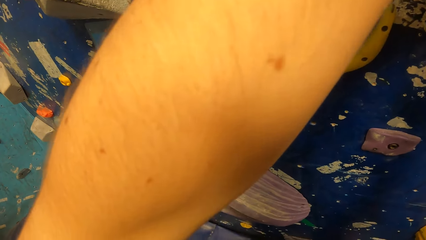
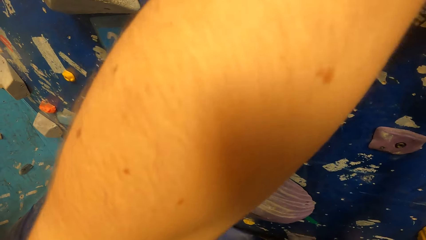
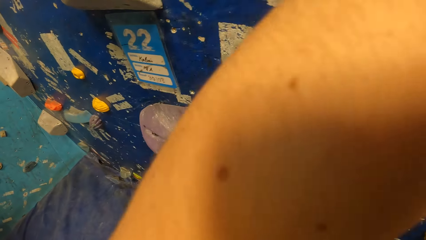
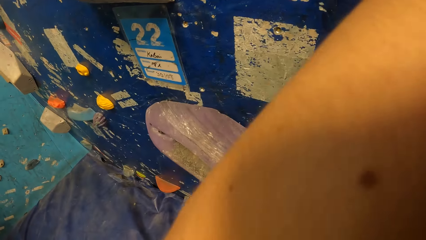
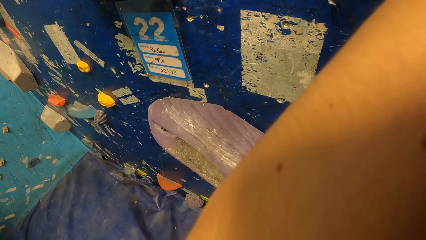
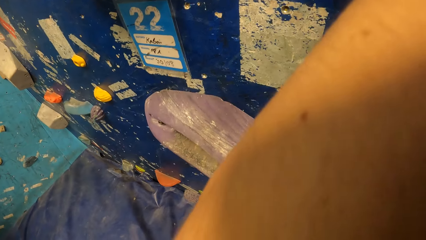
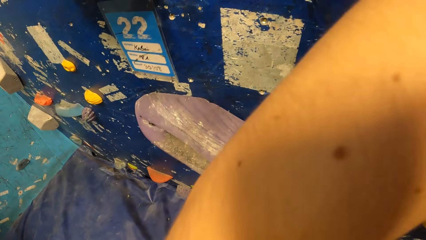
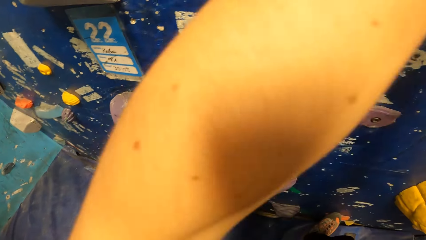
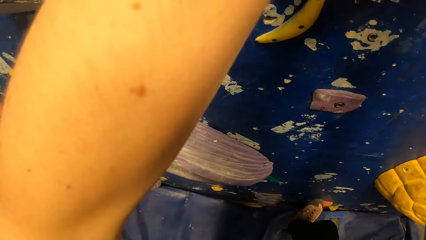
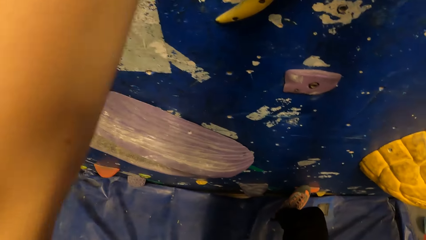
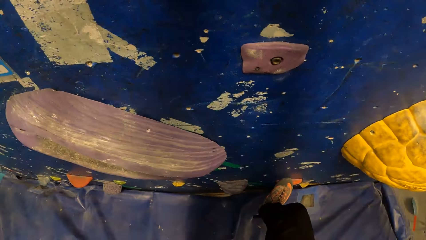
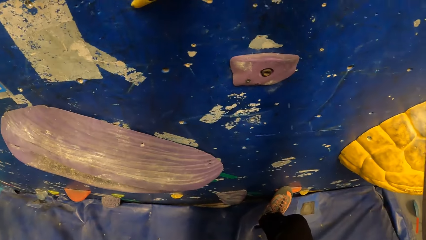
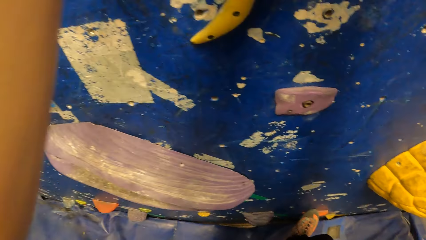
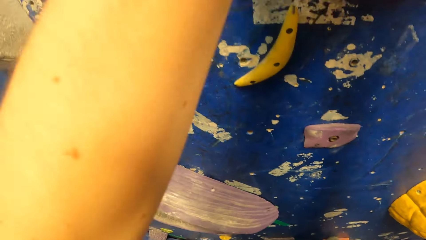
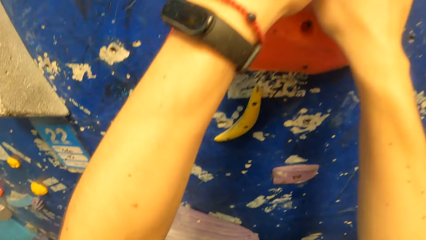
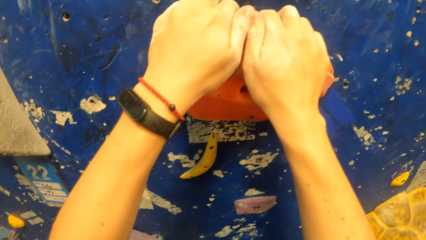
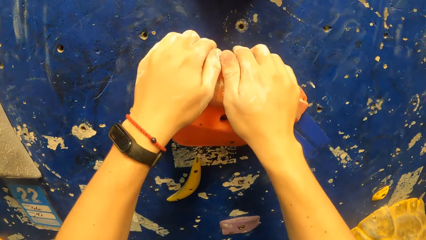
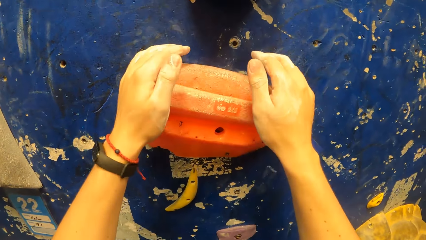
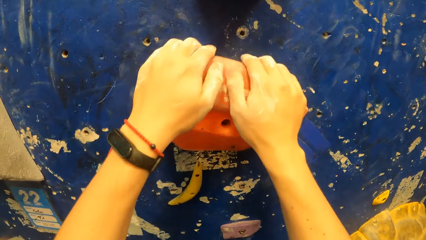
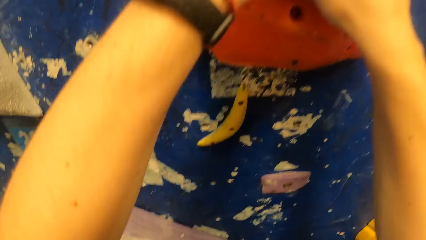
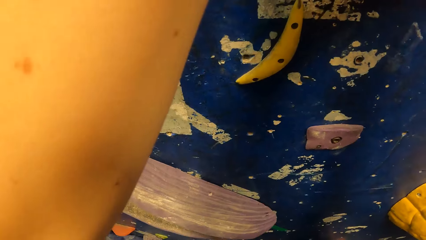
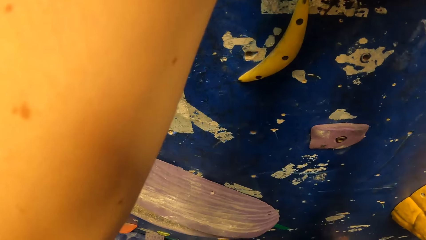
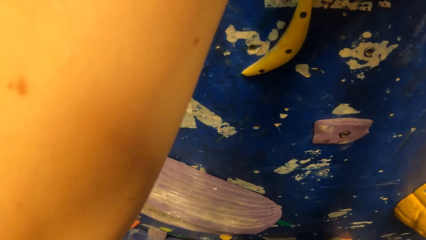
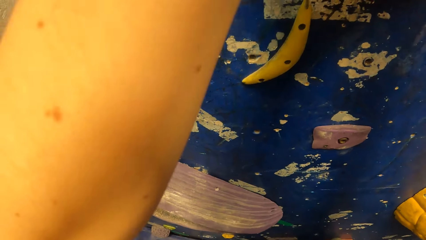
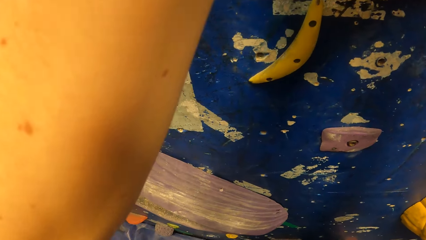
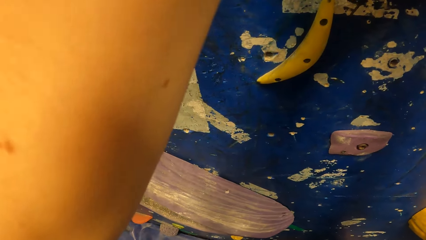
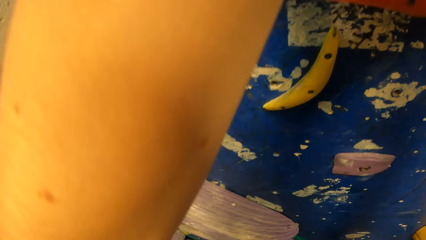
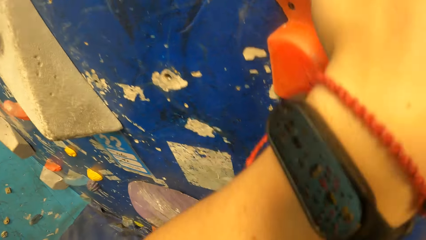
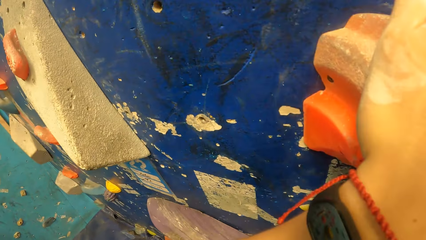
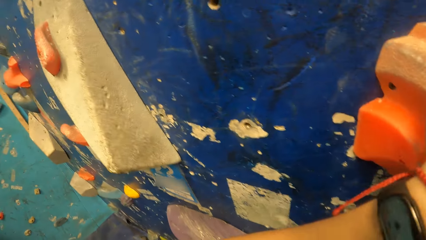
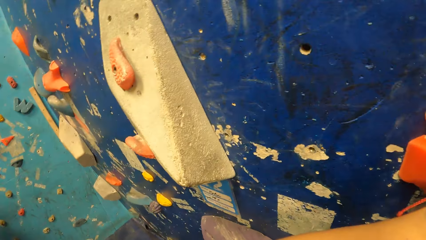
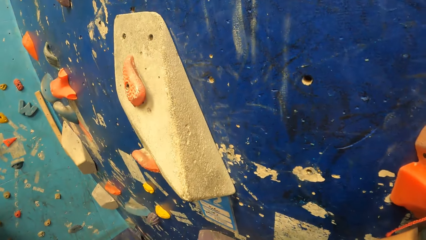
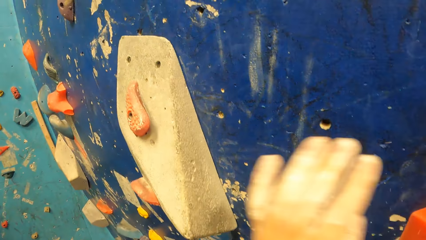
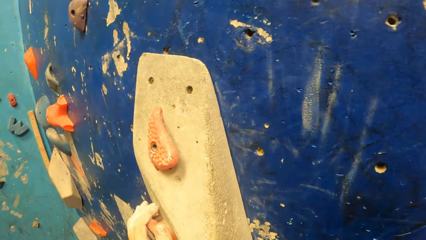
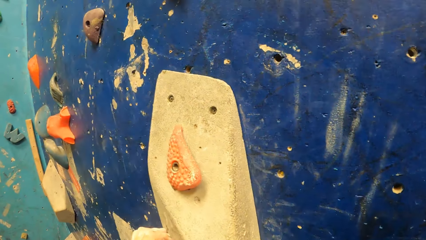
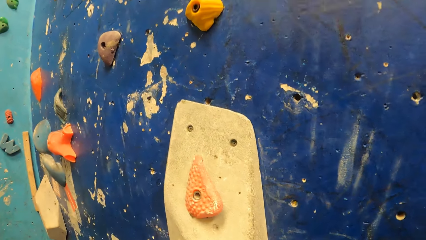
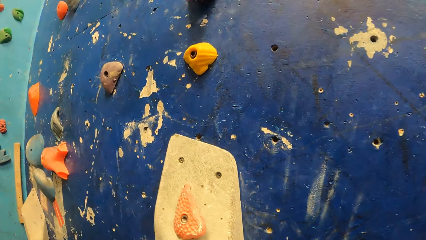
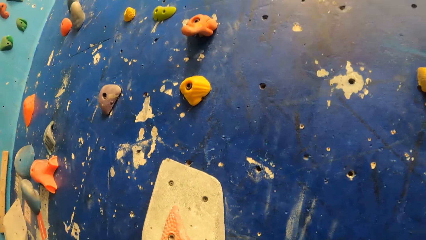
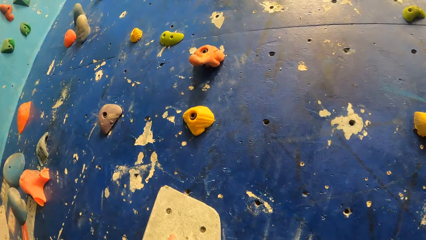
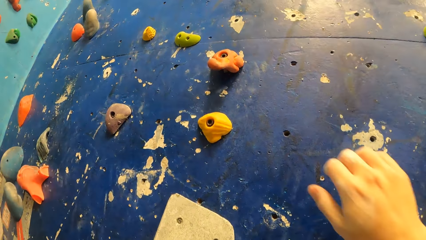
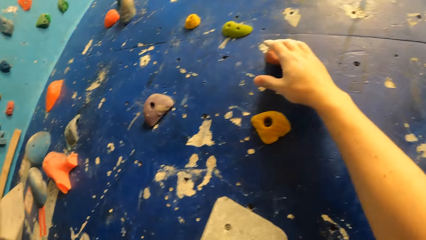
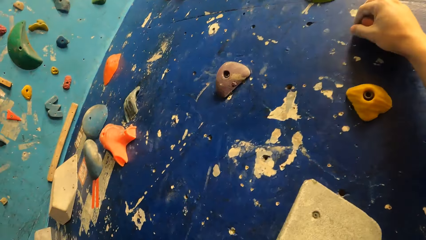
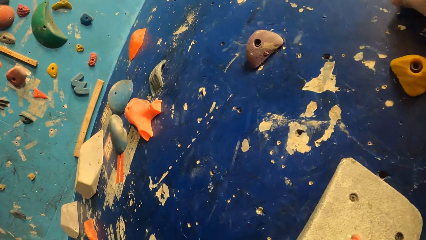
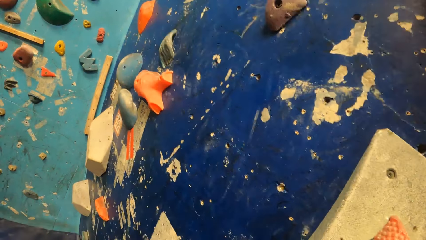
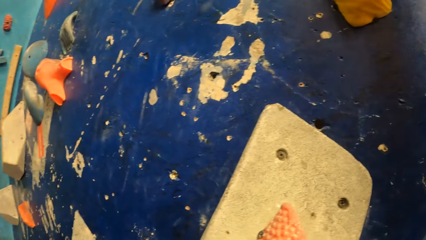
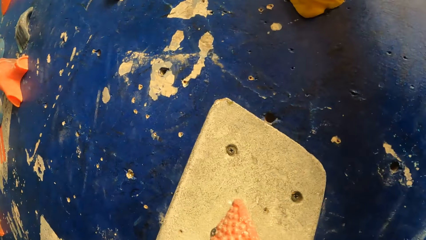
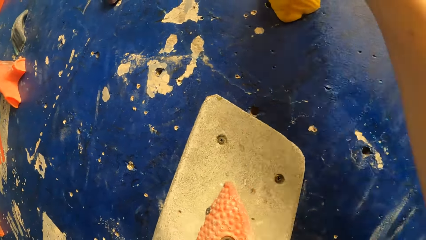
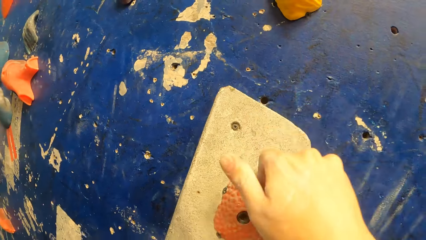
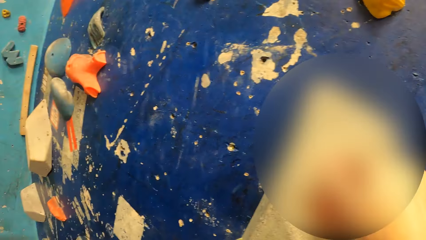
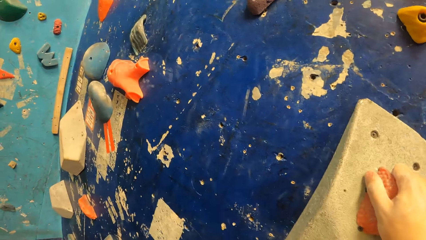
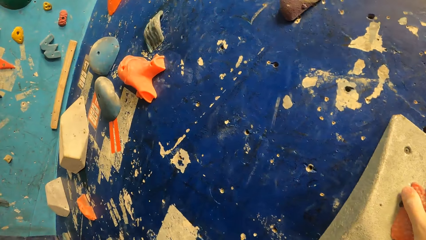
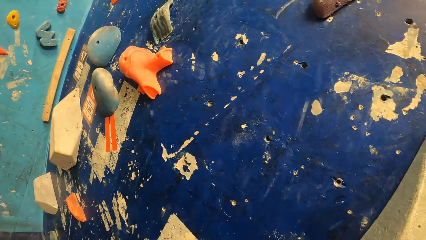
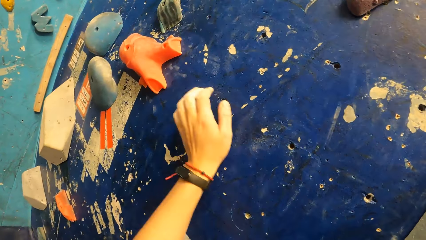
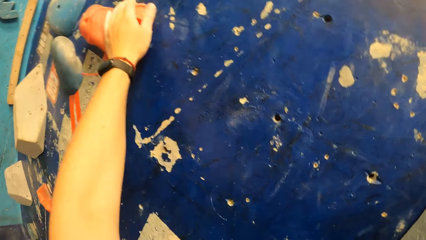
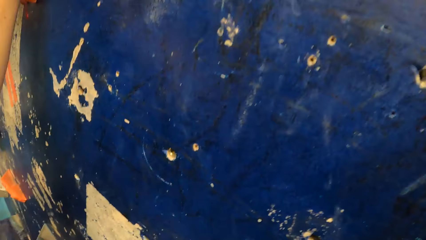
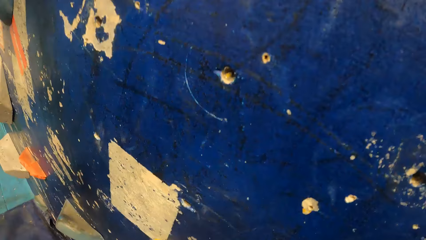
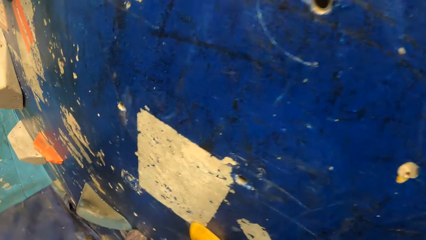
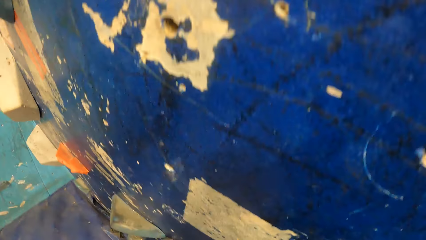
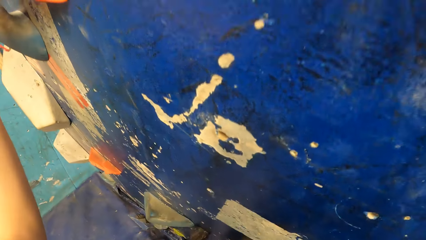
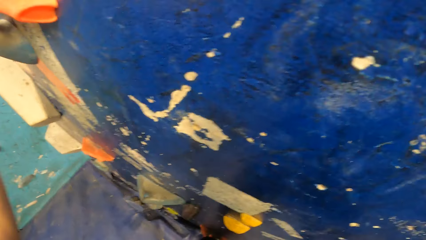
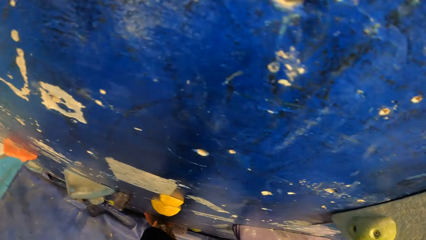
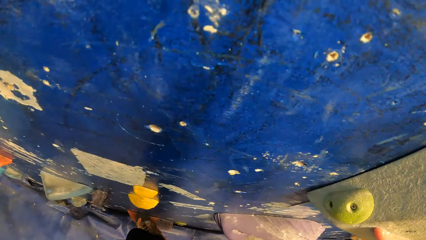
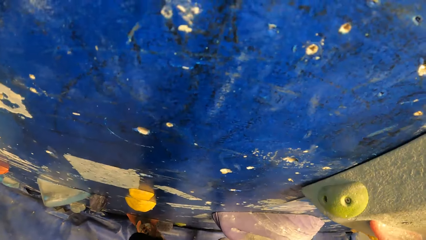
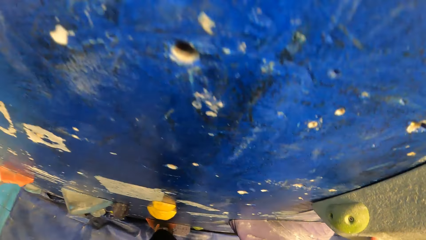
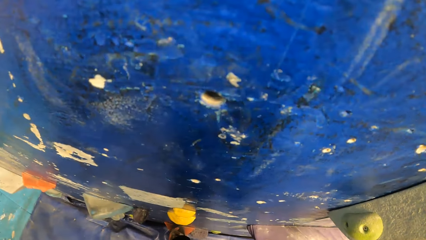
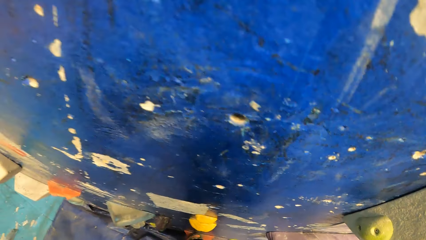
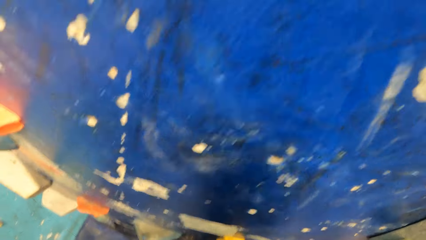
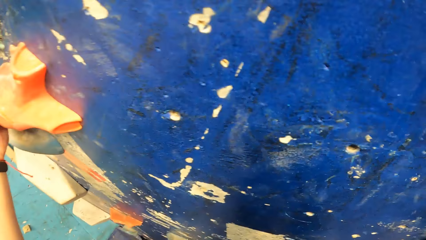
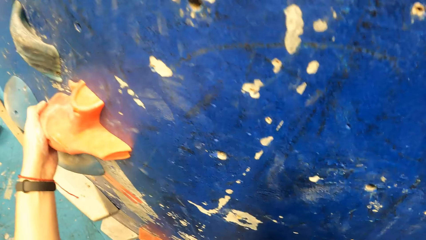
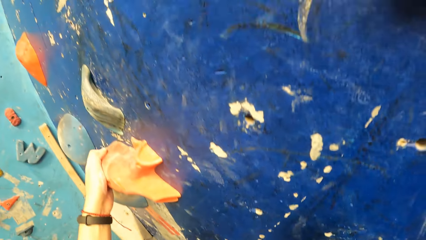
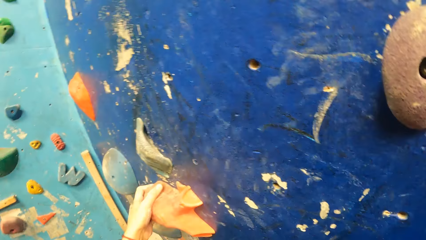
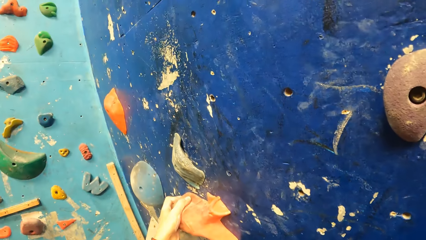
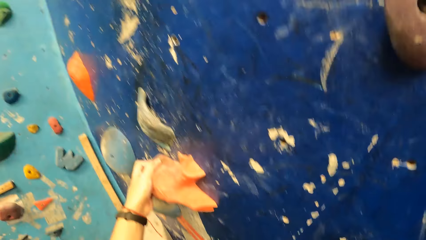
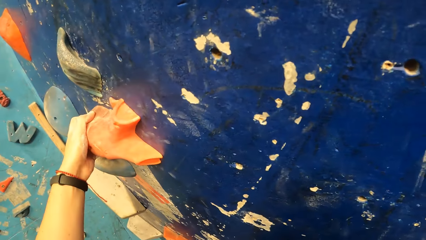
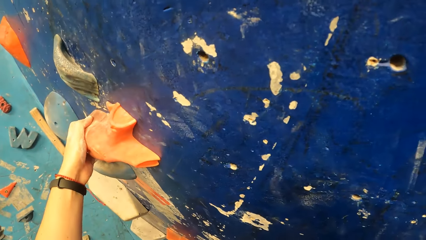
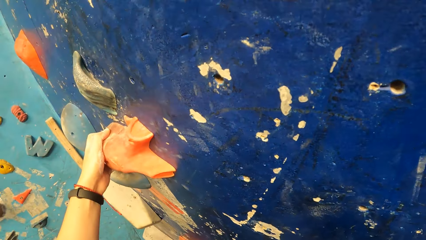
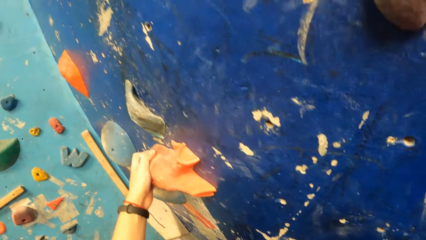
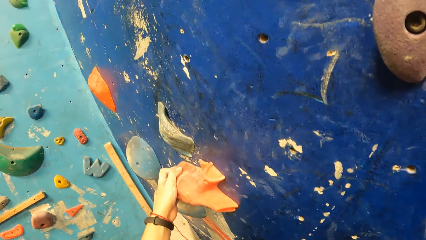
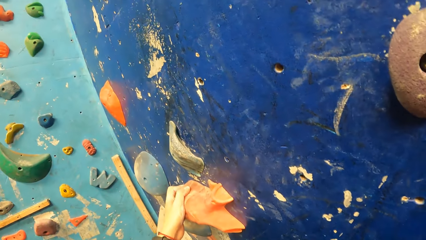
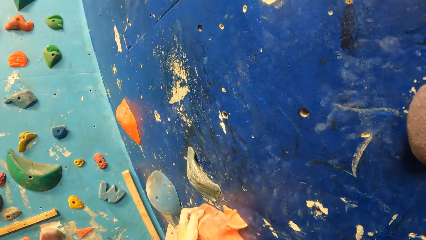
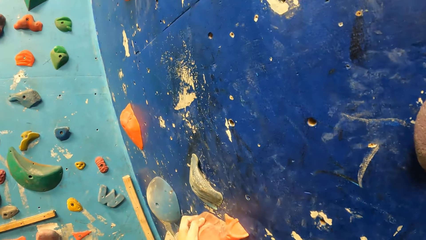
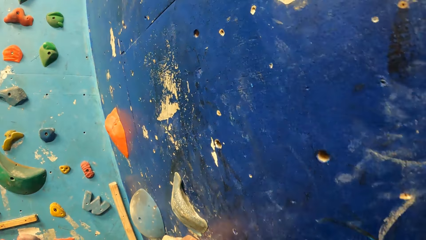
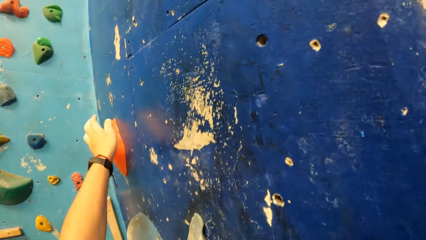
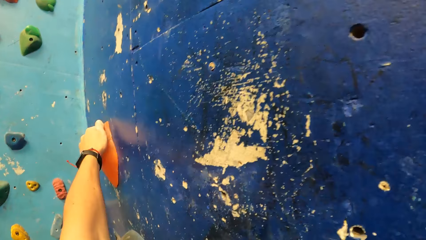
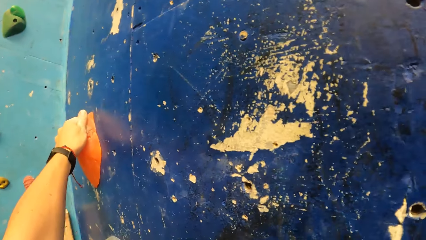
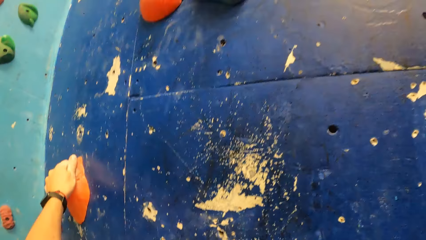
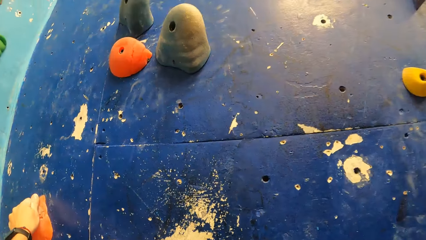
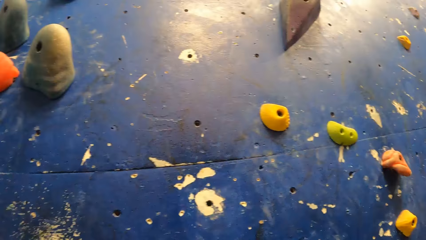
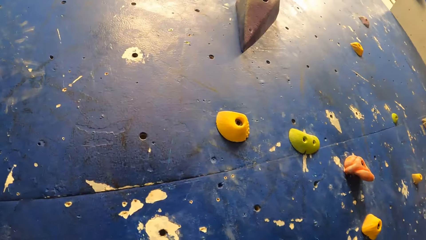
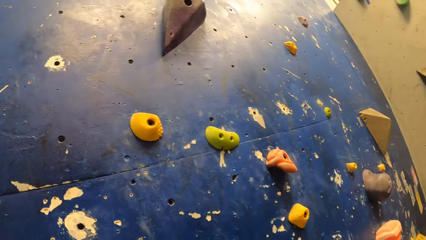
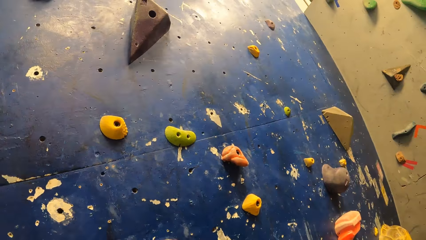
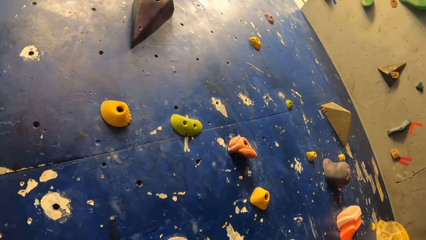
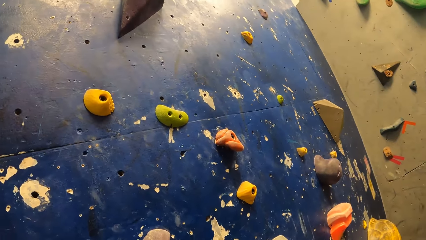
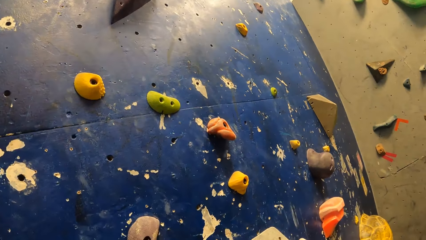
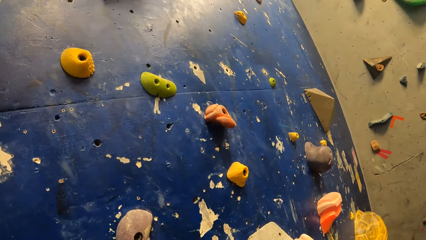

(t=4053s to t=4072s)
The camera wearer climbs the climbing board. He pulls his hand off the hook. He holds a hook.
